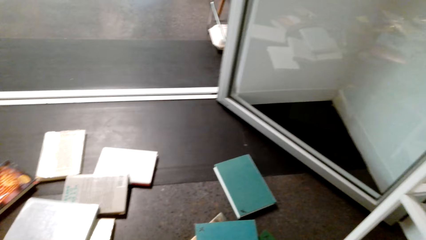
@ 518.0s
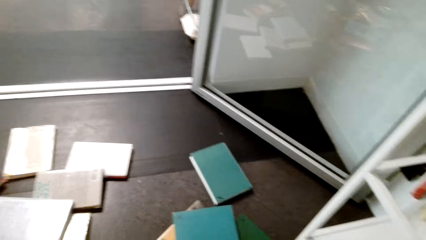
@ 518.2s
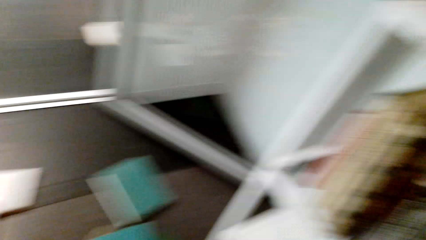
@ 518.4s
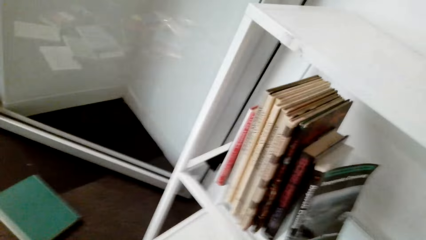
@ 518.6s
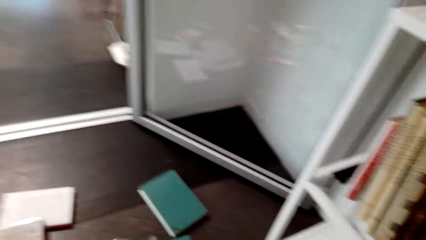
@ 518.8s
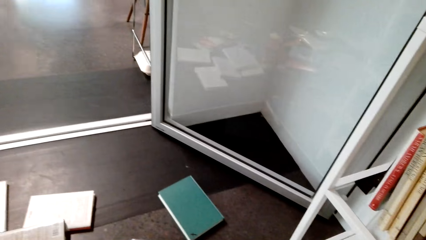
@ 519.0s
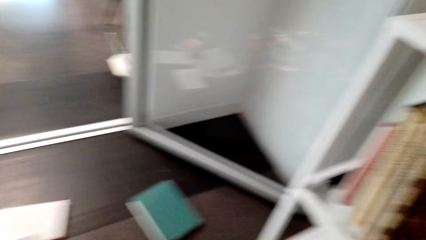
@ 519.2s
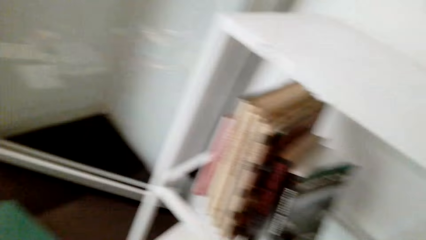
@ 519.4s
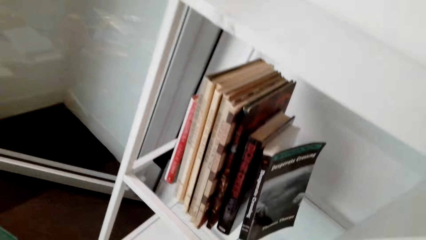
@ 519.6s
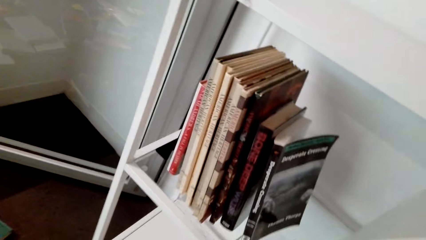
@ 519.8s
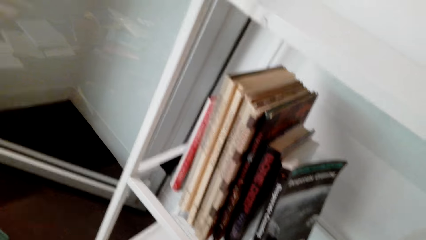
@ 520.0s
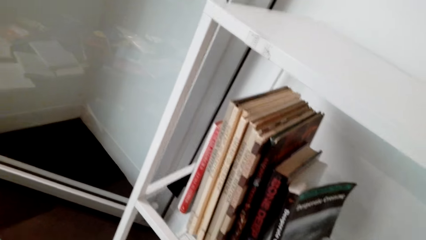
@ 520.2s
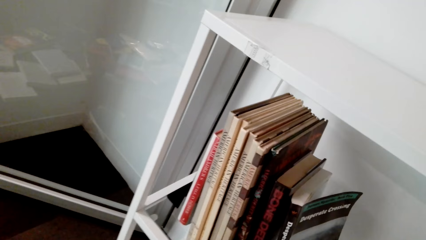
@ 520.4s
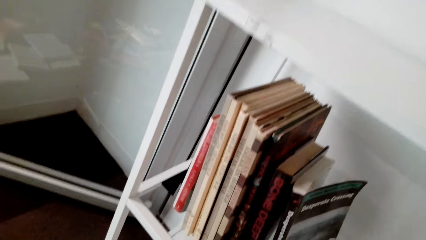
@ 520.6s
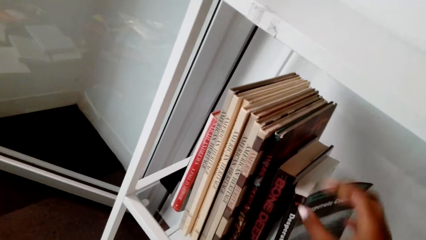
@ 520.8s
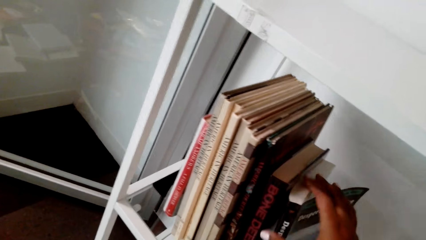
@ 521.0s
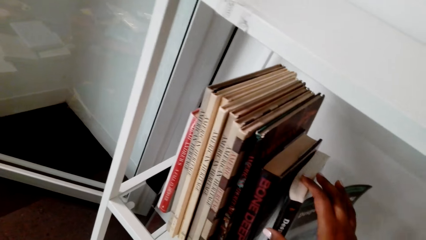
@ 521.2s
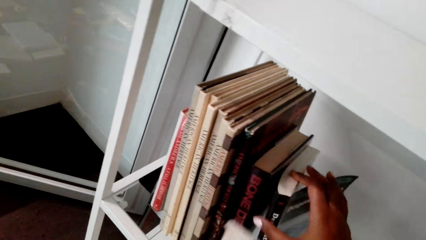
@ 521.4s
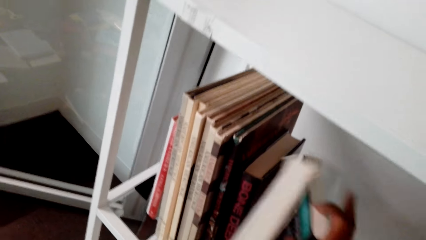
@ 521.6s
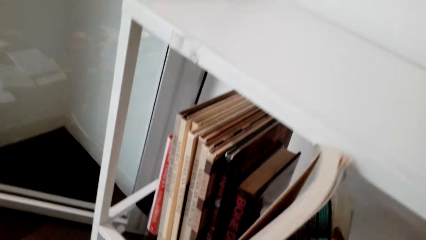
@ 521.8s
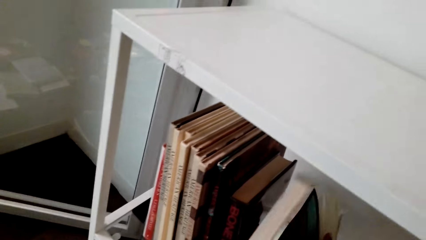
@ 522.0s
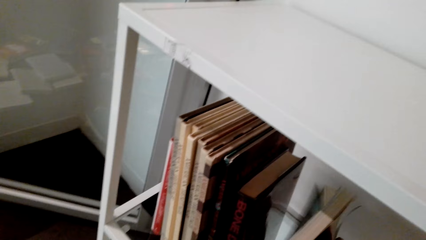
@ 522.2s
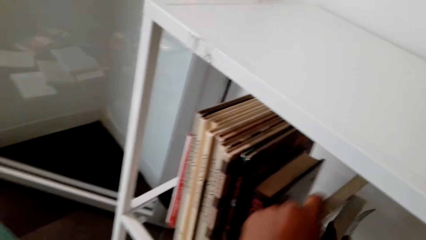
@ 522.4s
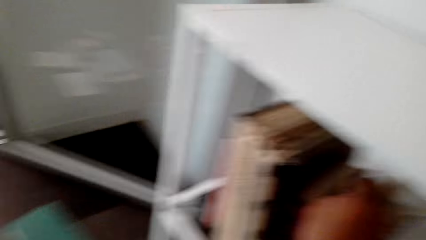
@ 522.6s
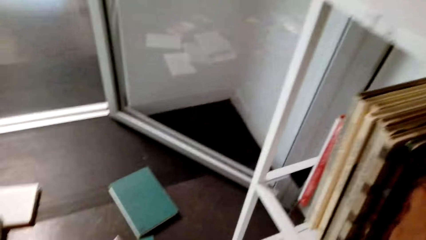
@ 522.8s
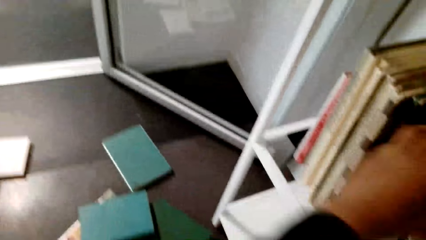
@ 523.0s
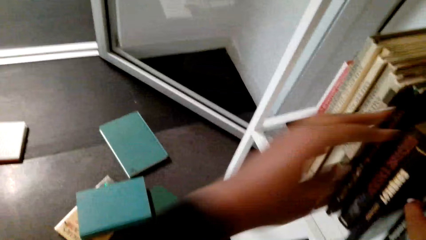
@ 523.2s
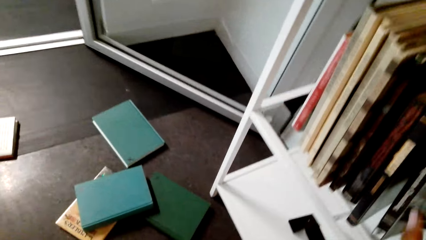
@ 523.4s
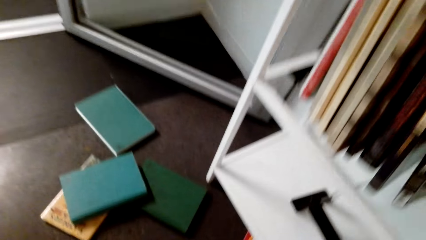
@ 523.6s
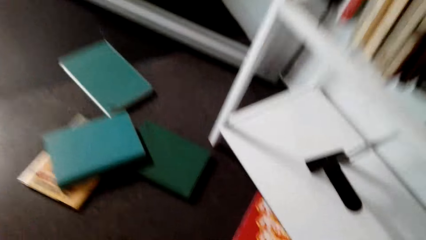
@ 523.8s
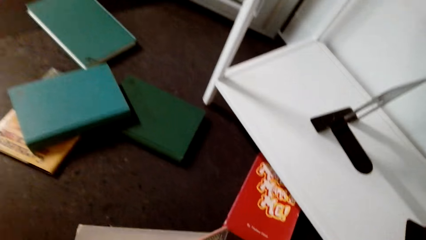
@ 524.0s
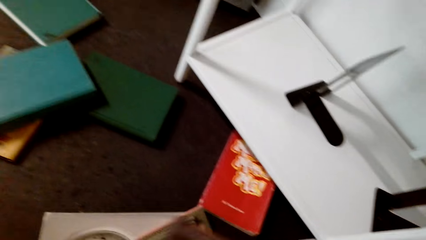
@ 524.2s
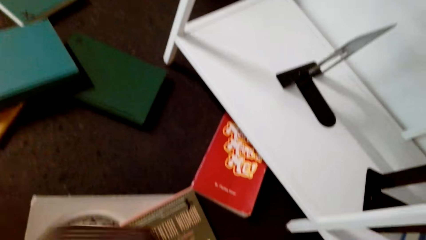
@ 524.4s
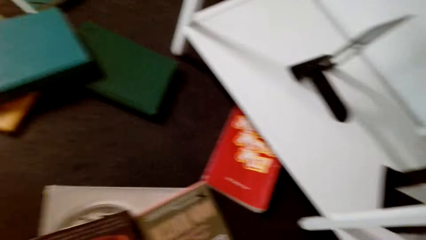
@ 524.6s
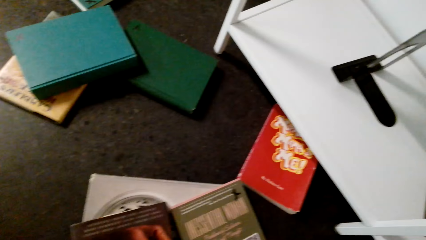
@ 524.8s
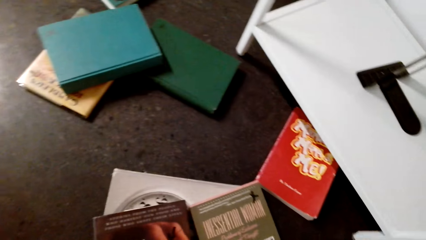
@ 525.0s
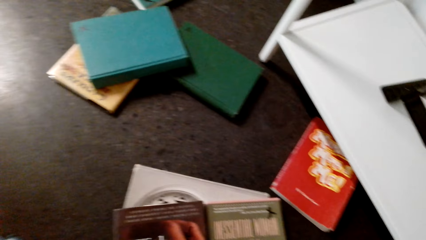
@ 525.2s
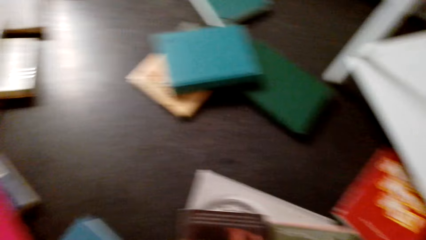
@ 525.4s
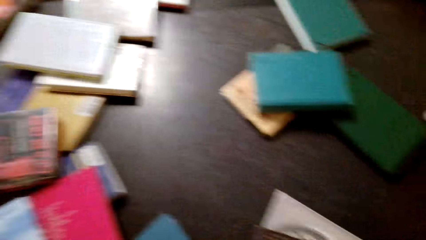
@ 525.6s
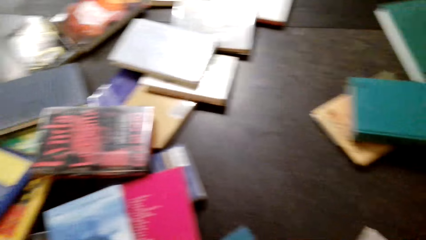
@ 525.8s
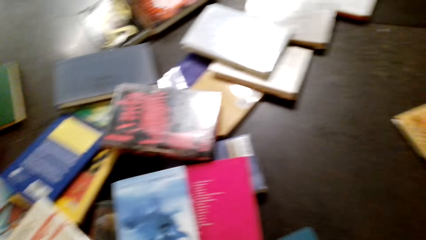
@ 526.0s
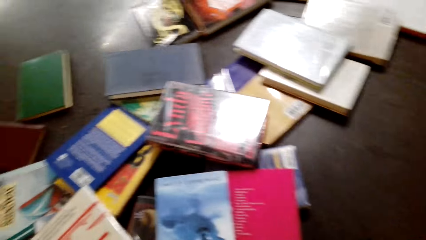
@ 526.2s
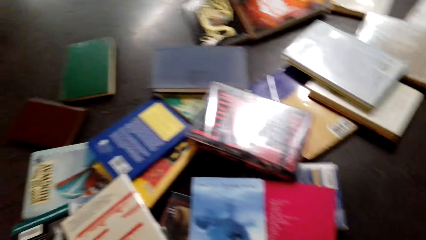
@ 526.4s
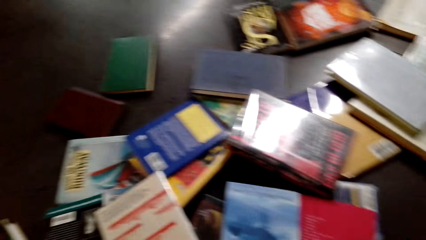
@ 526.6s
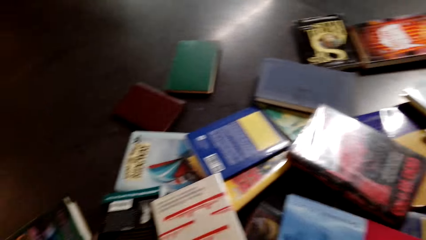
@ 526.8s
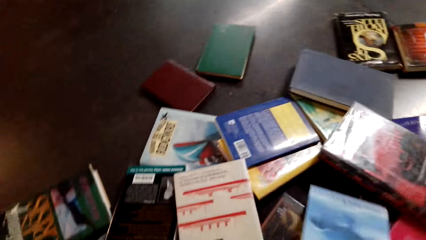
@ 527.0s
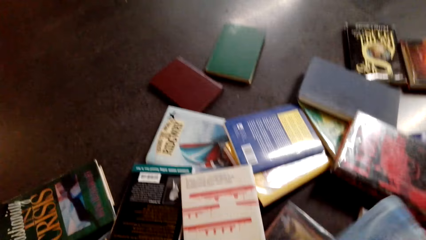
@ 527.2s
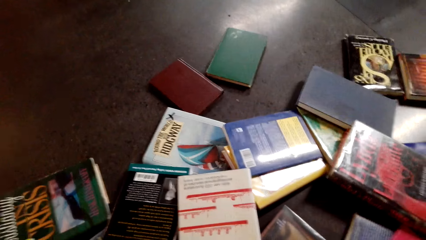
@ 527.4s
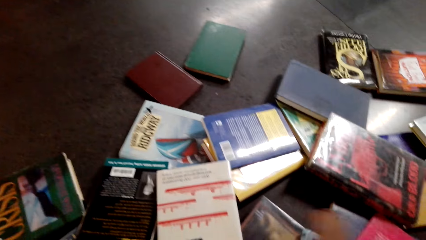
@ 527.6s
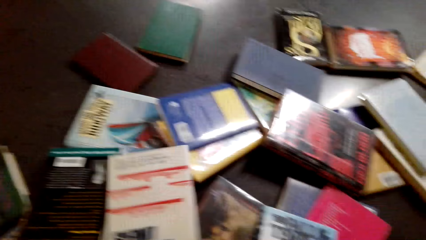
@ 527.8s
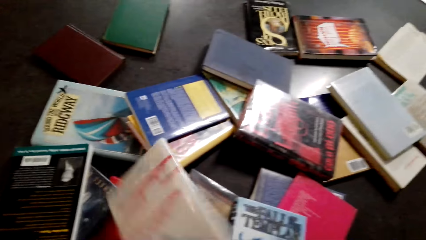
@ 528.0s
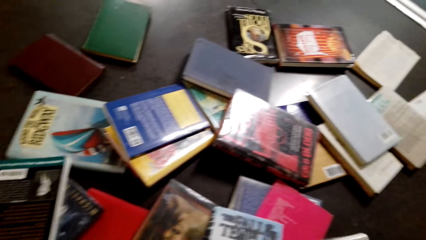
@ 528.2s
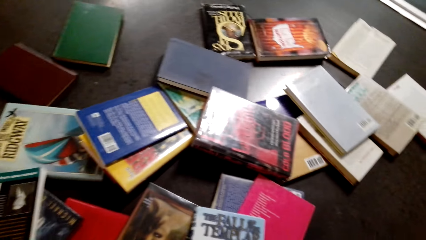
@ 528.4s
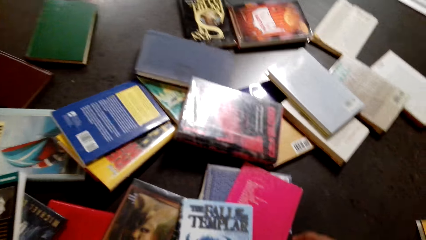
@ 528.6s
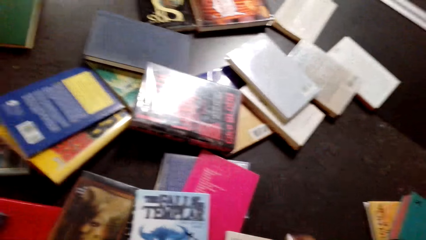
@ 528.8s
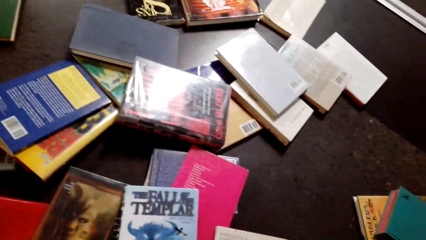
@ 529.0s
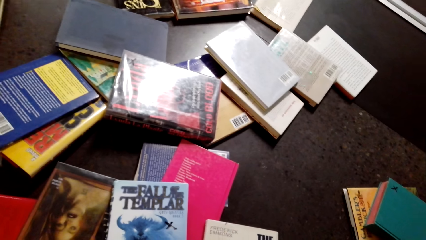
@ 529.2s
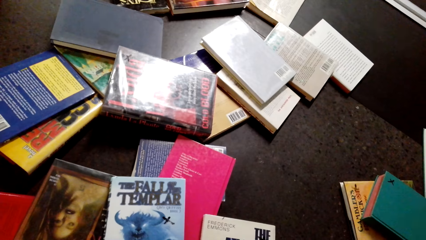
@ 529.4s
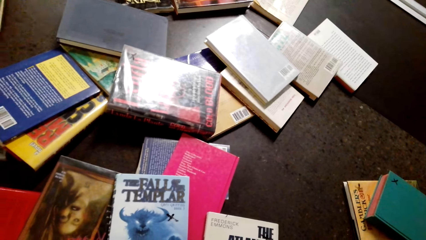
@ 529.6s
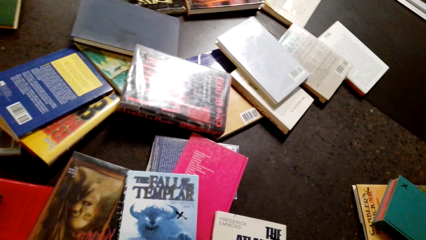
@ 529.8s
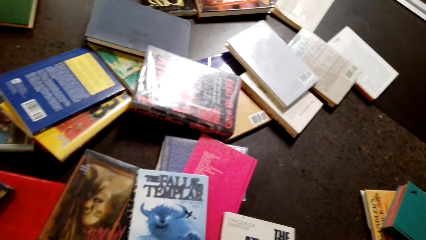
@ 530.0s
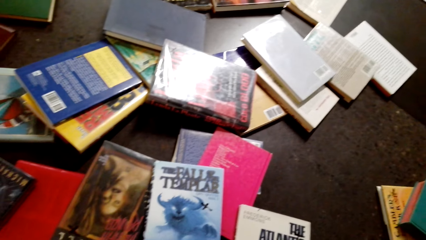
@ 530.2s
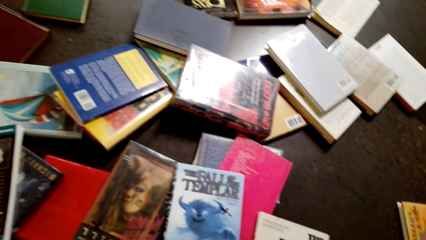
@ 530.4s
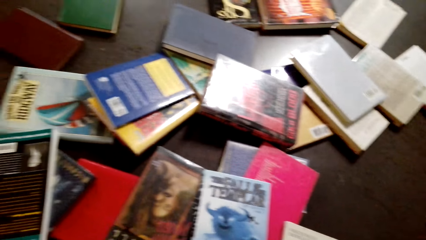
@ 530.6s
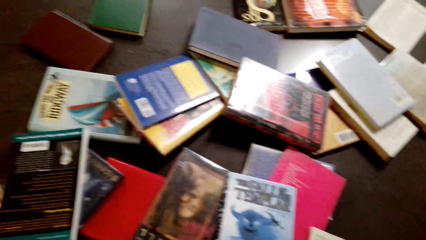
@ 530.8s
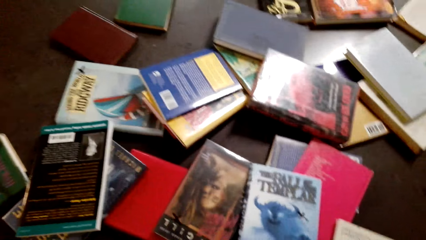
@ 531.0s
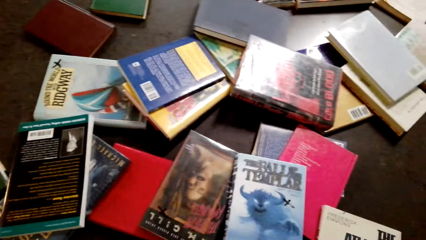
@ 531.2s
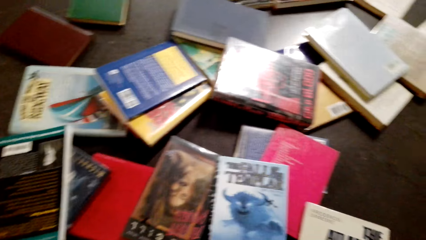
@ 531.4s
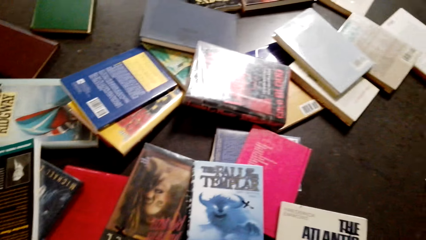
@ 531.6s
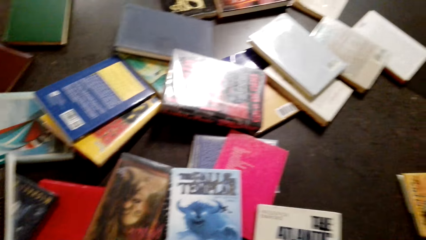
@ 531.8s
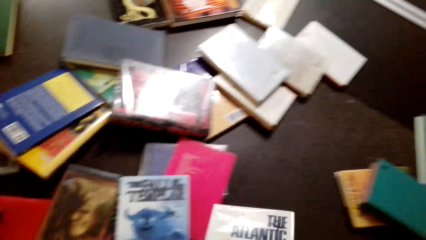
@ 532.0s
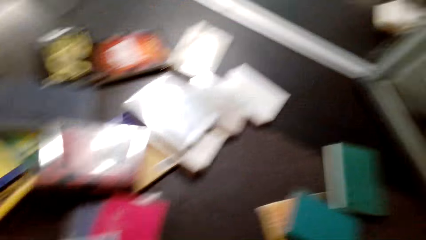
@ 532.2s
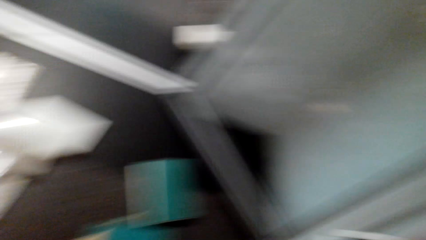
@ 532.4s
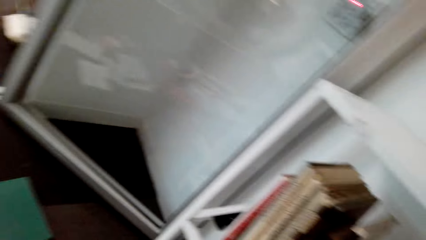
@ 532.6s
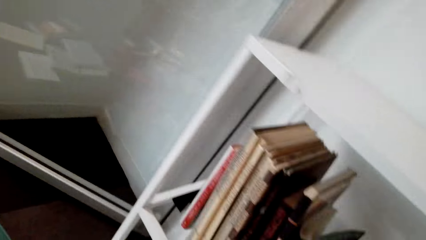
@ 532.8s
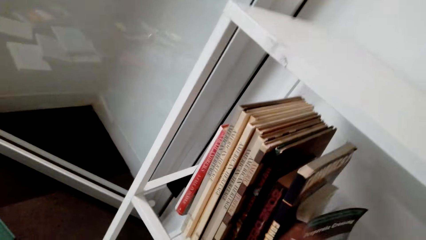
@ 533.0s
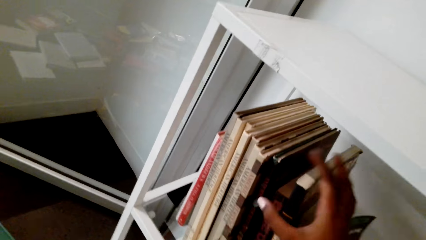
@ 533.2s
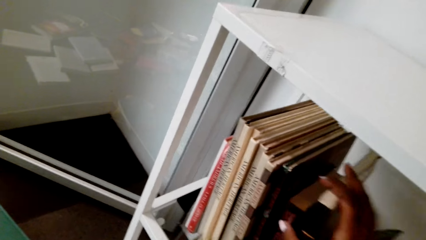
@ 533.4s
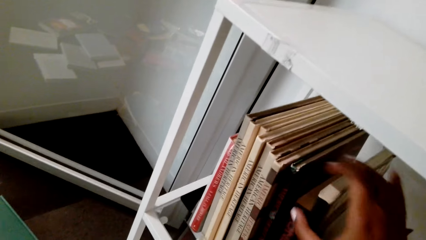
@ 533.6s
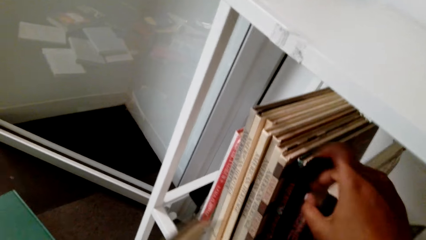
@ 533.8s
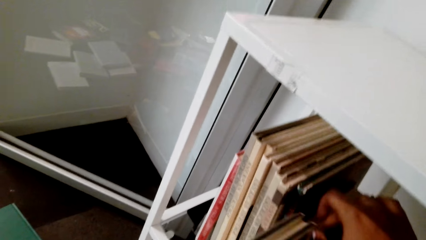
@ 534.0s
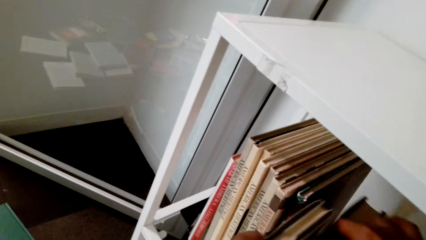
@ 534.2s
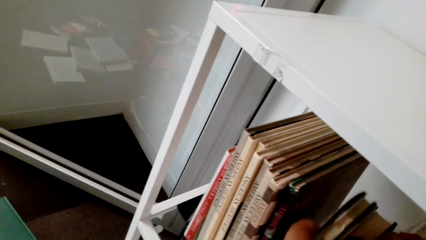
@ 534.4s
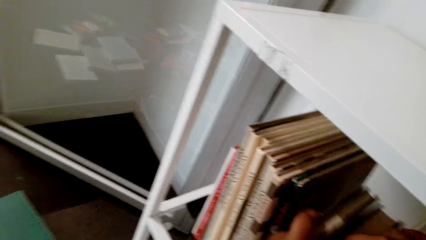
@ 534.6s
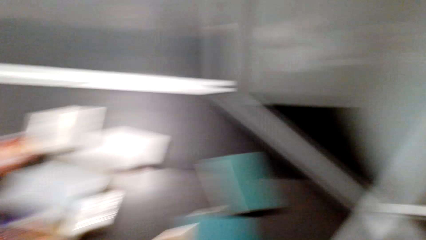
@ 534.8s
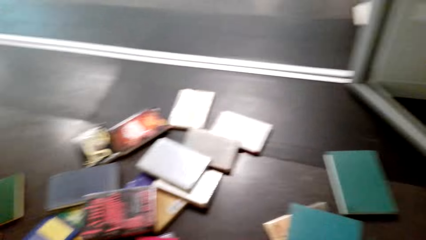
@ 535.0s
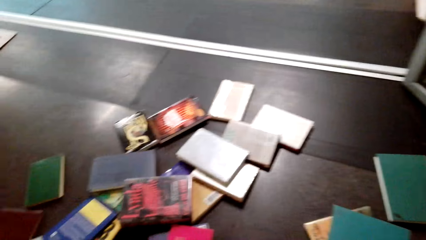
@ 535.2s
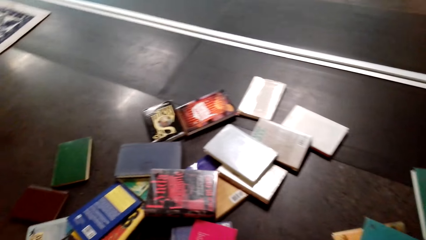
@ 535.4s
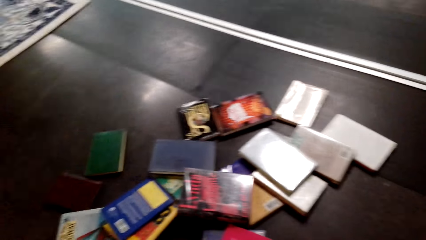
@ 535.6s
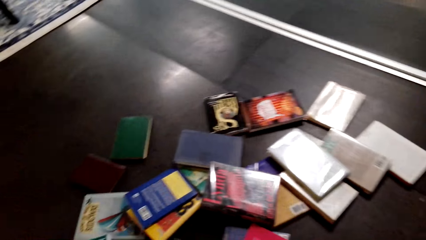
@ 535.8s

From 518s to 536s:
The camera wearer looks around. They put a book on a shelf. They pick up books from the floor. They look around. They arrange books on the shelf.
